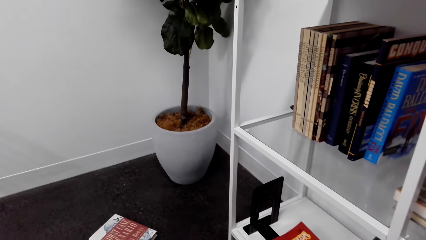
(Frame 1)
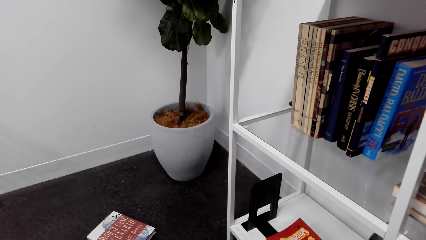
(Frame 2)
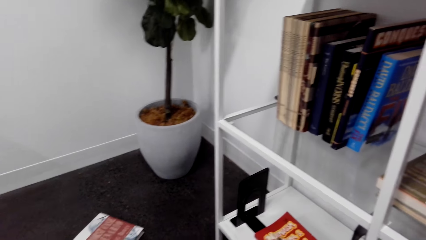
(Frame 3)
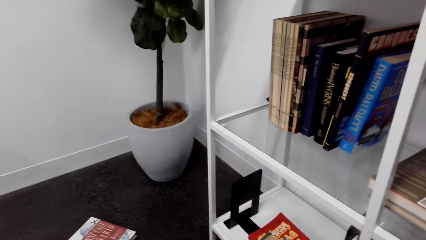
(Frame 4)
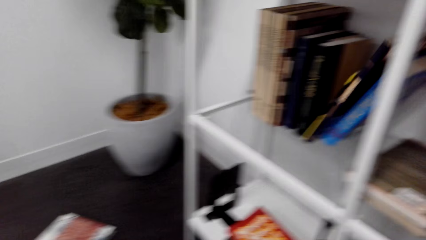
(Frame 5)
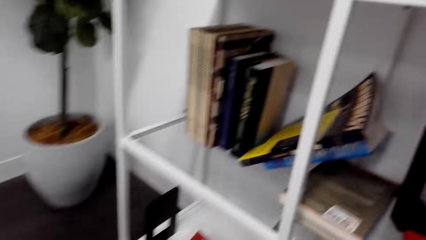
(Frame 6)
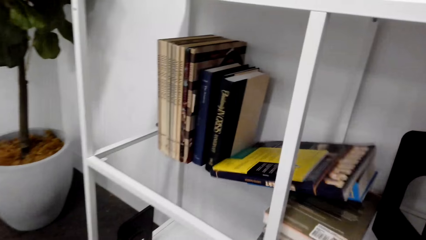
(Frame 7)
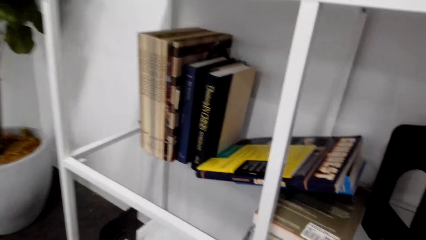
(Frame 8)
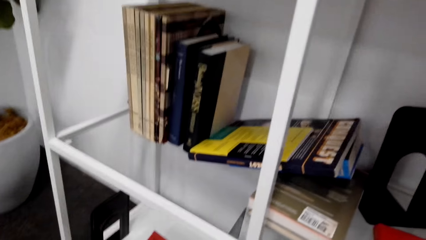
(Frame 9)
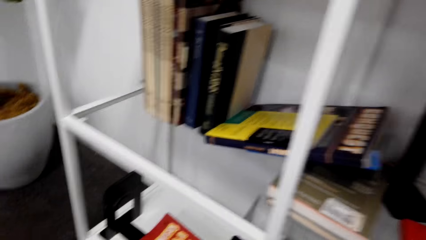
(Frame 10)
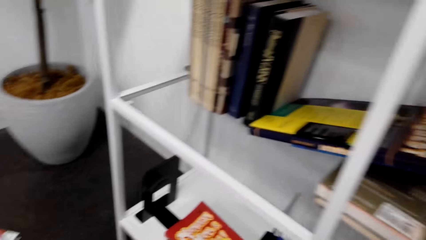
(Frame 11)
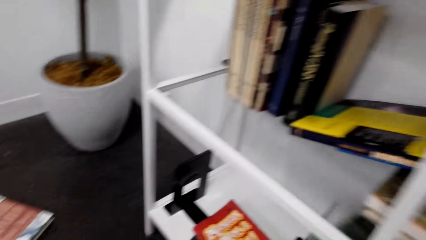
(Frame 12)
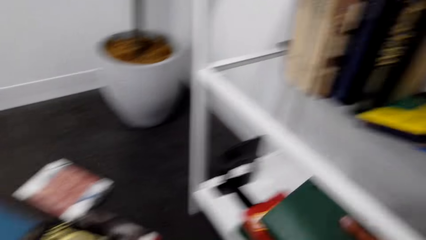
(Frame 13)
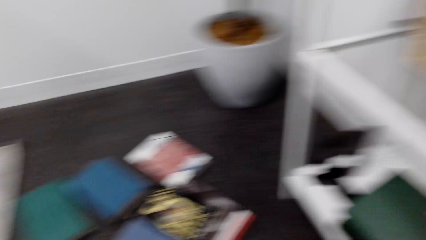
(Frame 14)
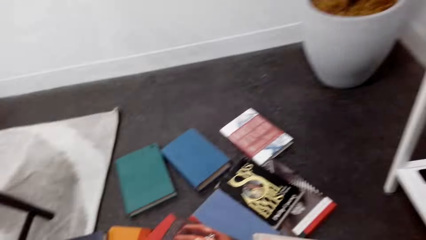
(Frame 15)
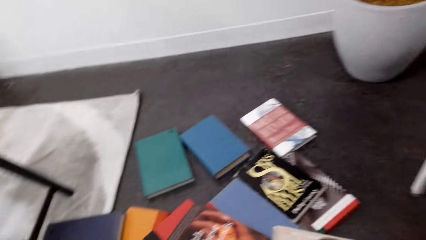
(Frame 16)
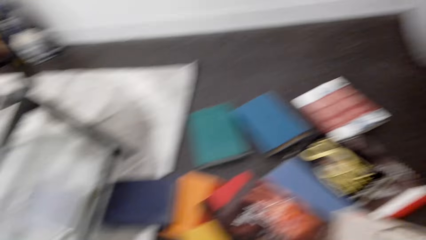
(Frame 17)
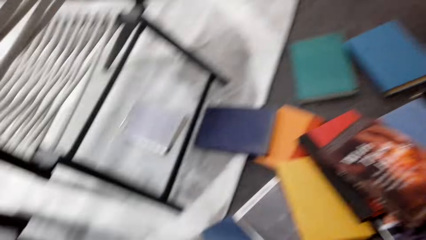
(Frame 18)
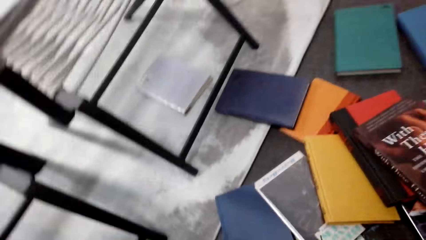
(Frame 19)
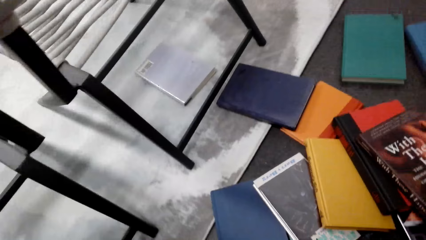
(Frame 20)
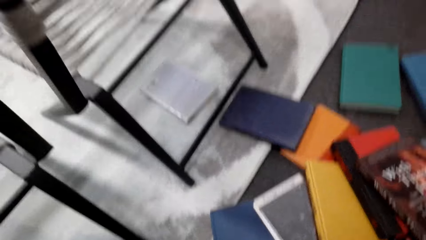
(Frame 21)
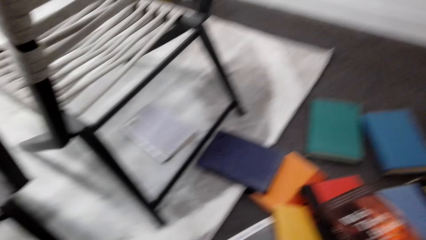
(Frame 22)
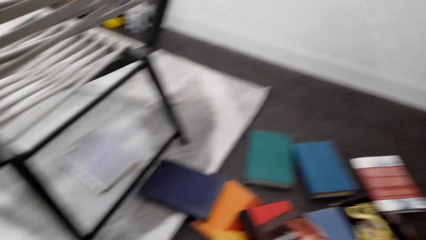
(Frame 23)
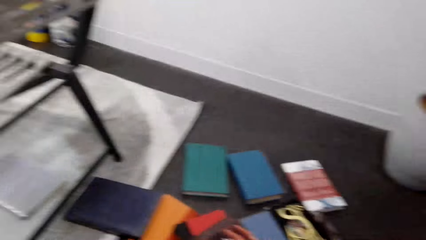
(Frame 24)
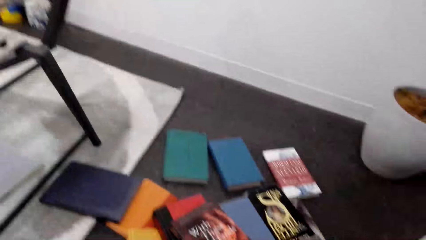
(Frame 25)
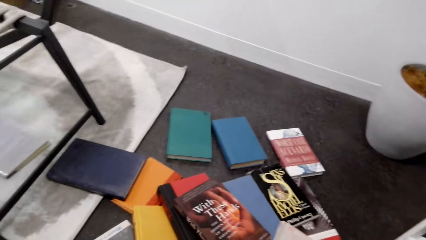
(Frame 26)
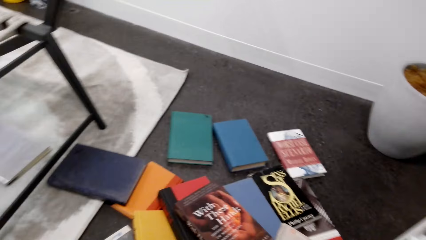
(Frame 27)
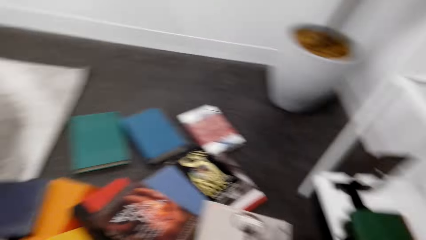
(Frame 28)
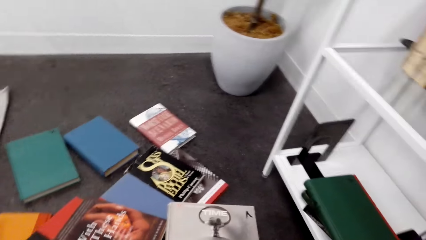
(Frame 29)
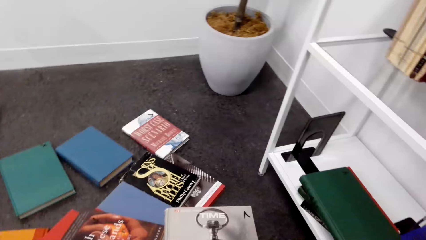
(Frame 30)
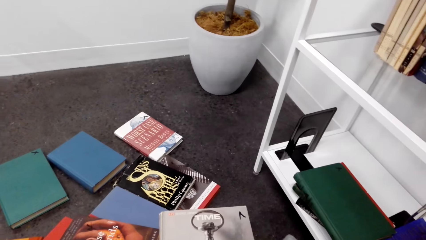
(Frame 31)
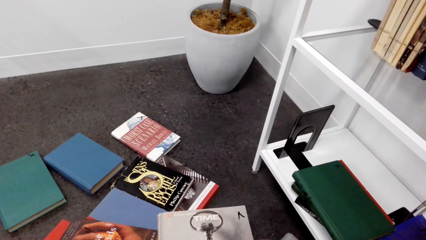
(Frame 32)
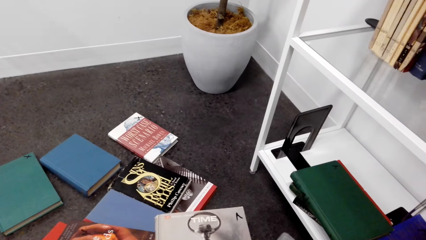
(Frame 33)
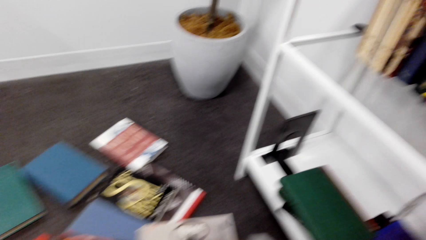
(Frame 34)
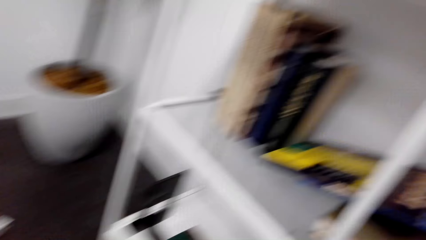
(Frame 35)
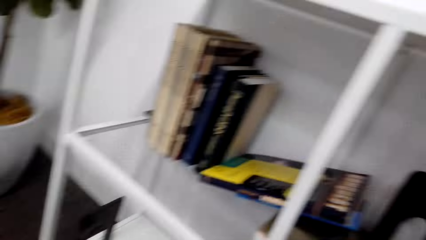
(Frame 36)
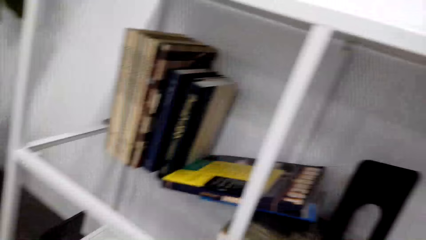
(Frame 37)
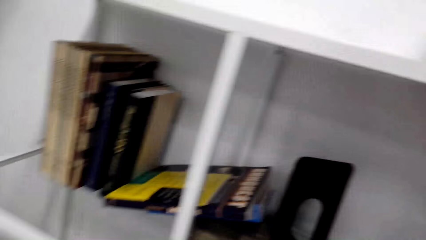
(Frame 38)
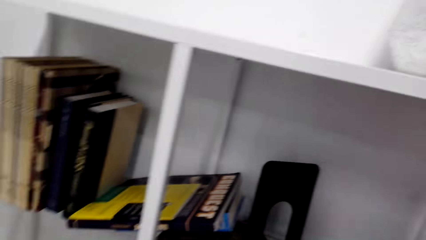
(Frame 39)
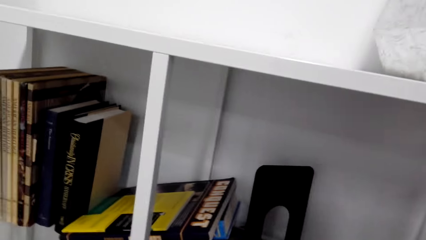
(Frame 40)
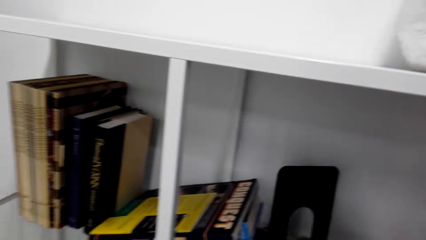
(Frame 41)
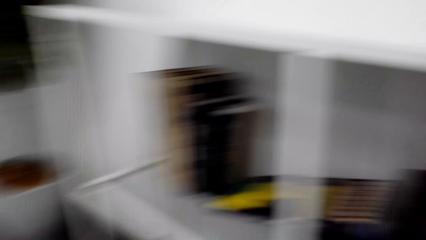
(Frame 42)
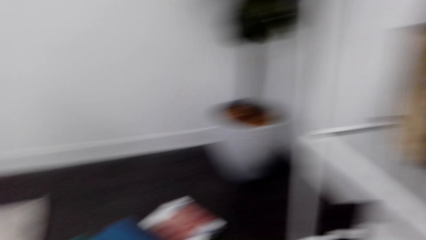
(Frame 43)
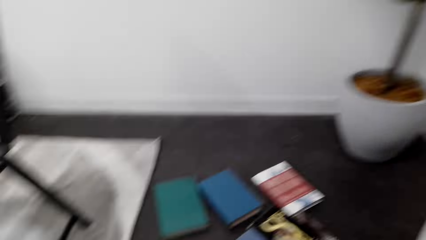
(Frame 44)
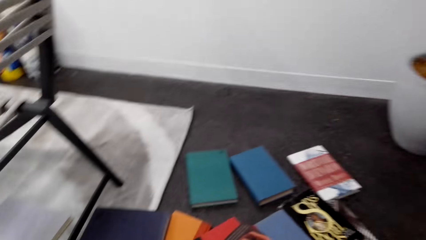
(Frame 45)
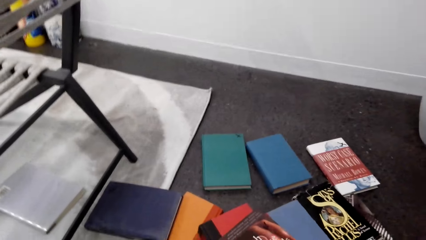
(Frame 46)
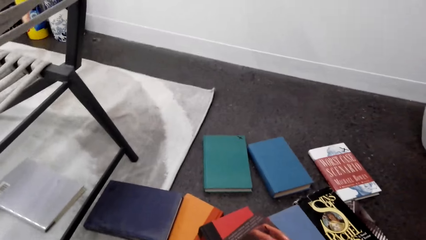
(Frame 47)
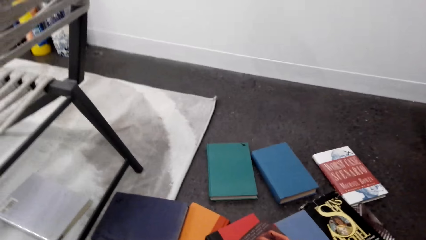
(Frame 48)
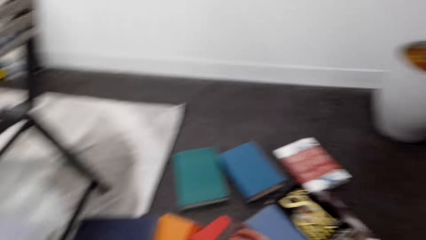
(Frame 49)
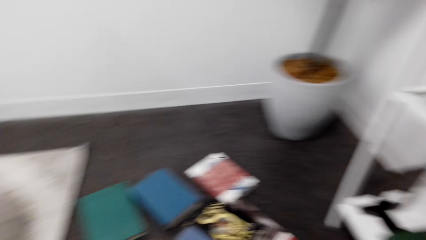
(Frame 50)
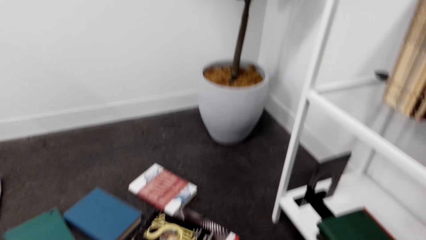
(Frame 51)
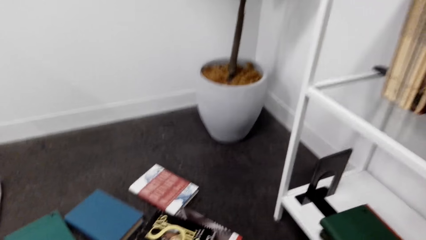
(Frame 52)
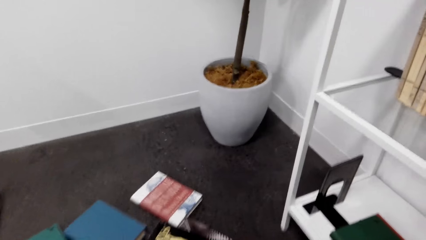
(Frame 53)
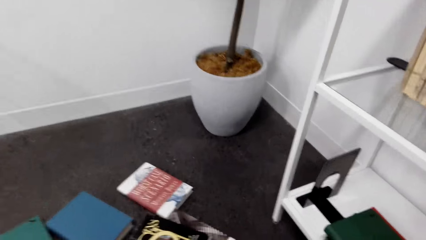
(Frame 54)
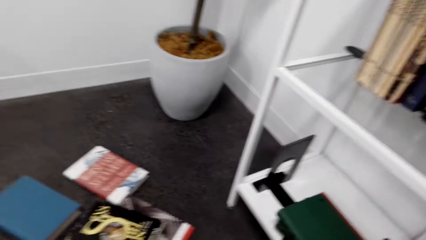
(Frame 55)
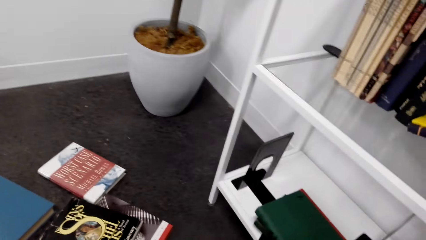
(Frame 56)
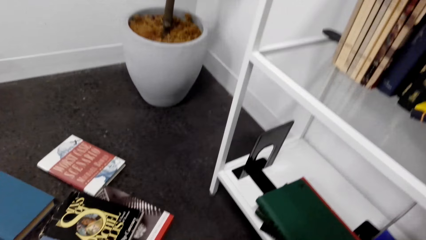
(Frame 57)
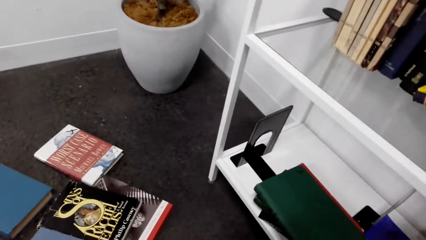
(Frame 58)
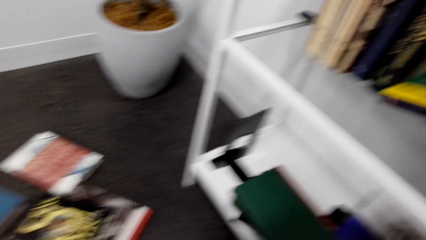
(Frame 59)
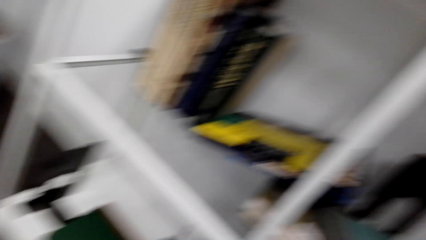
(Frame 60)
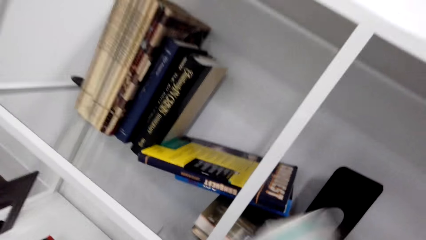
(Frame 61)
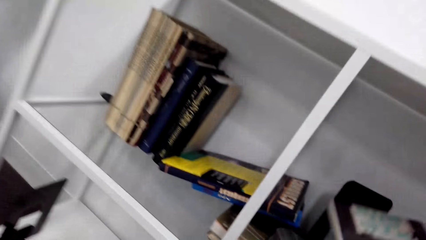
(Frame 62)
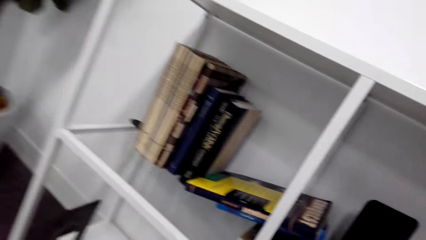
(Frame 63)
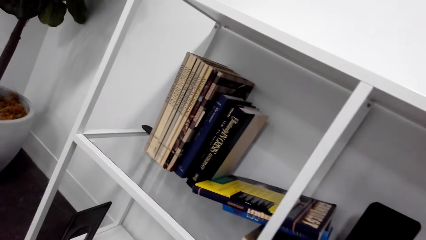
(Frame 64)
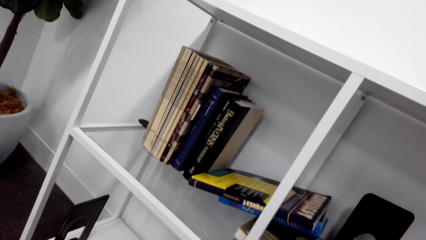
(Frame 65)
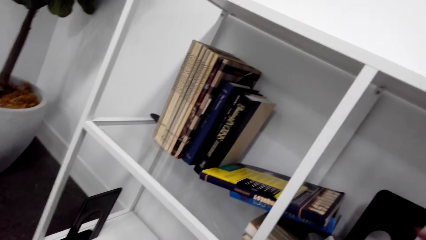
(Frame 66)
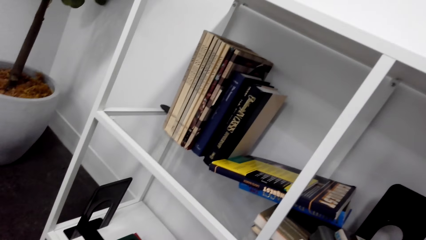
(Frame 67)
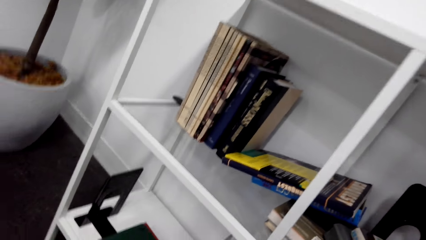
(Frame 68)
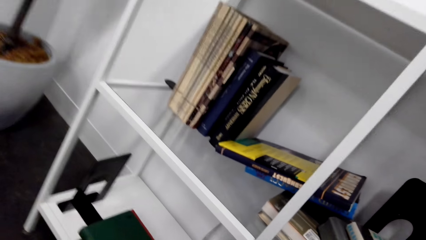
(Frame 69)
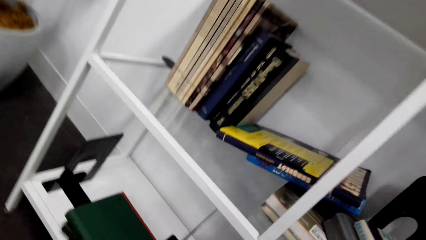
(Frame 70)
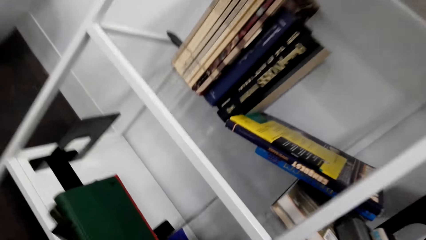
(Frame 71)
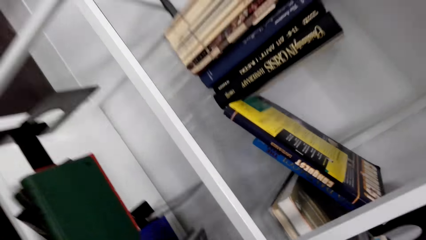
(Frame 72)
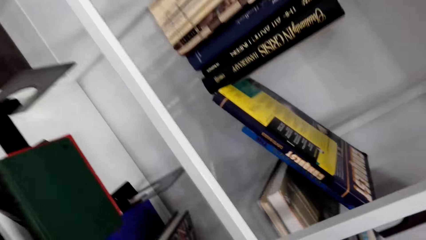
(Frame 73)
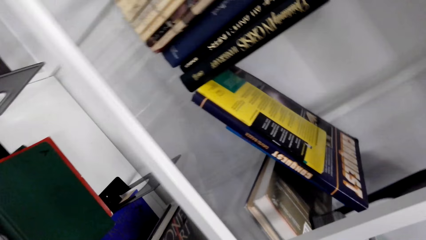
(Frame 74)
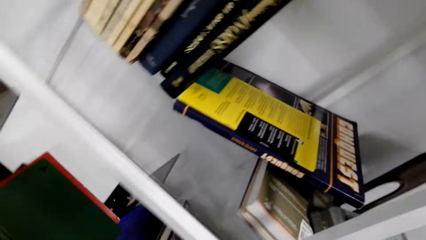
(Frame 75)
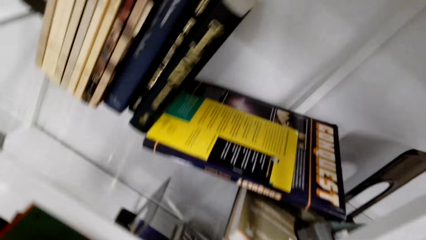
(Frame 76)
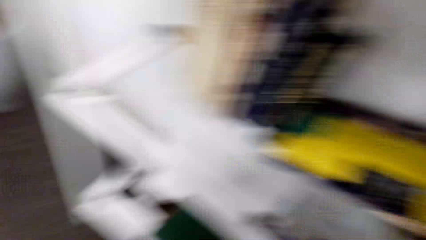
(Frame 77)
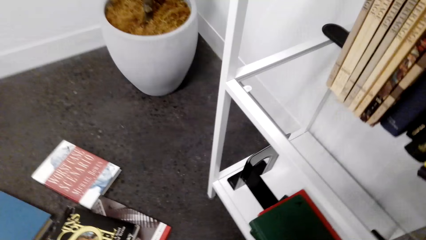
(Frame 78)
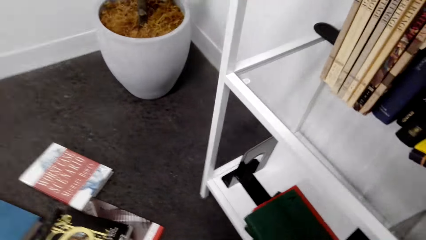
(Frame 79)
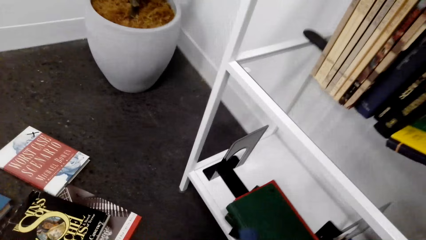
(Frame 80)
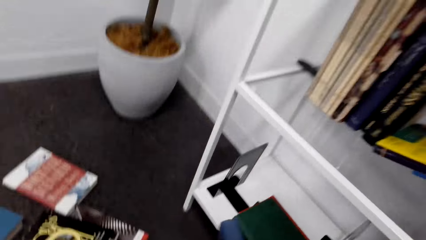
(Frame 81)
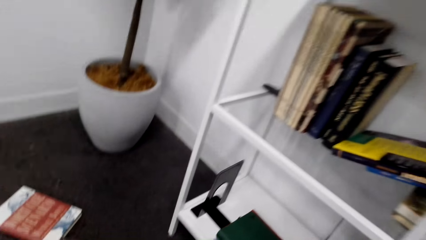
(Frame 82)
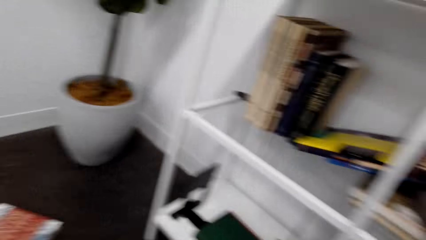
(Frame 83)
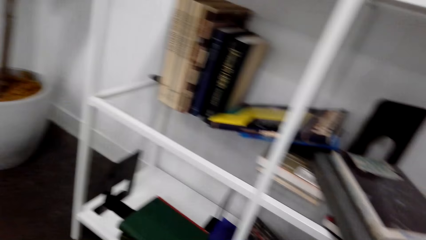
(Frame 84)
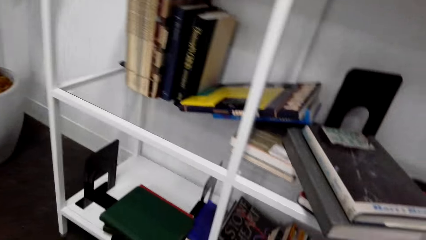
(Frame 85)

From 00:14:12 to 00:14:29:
The camera wearer looks around. They pick up a book. They put the book on the bookshelf.
